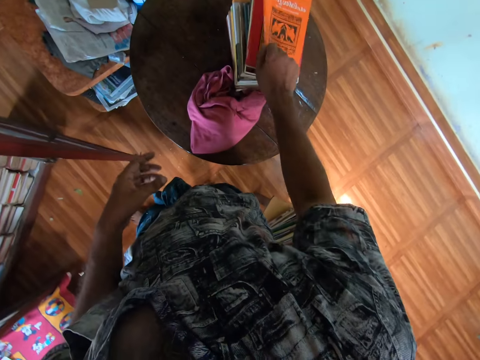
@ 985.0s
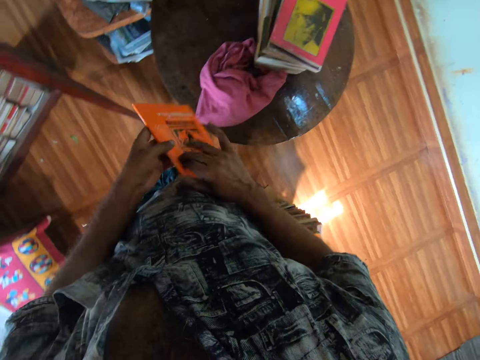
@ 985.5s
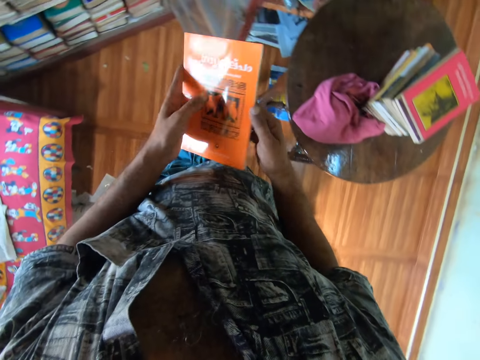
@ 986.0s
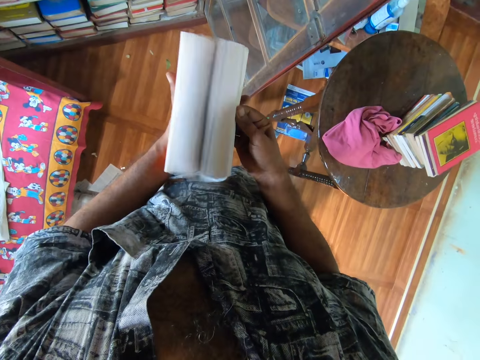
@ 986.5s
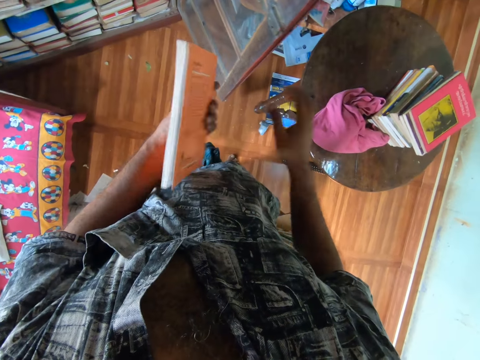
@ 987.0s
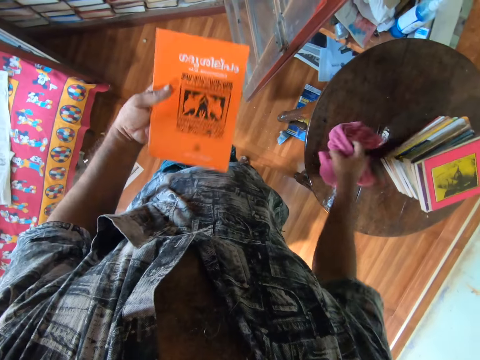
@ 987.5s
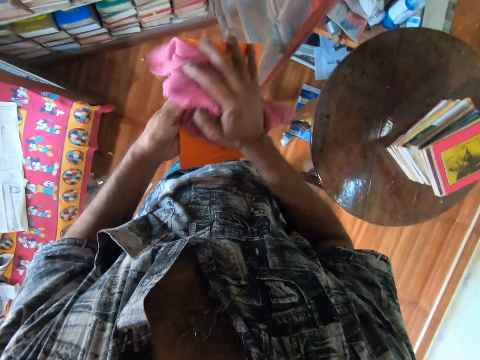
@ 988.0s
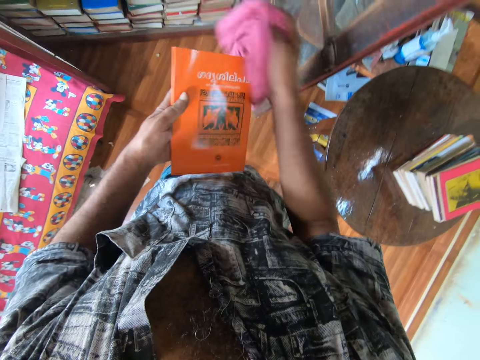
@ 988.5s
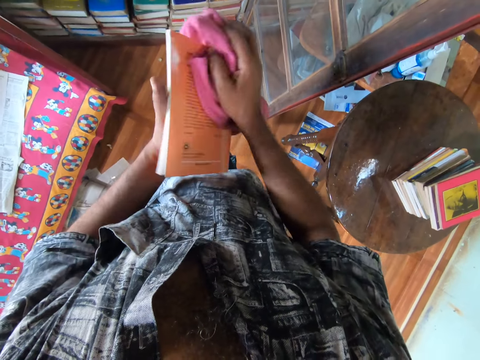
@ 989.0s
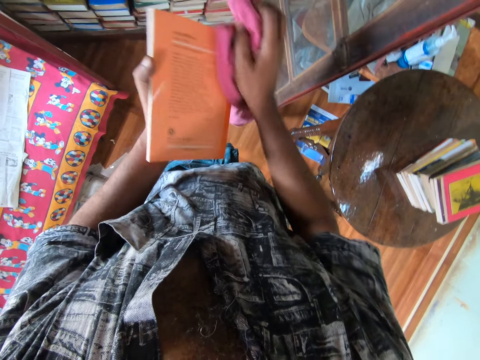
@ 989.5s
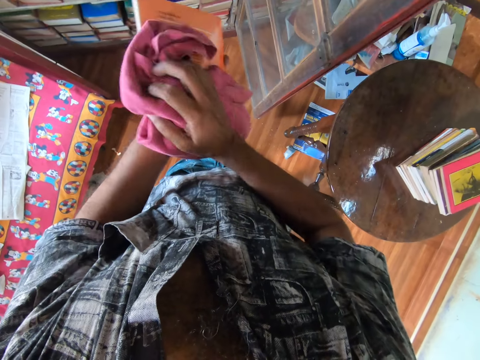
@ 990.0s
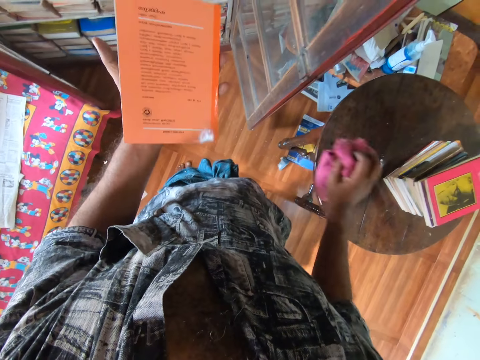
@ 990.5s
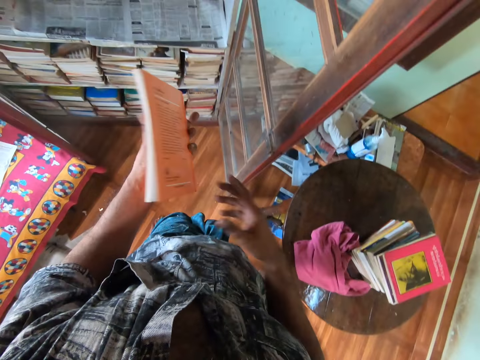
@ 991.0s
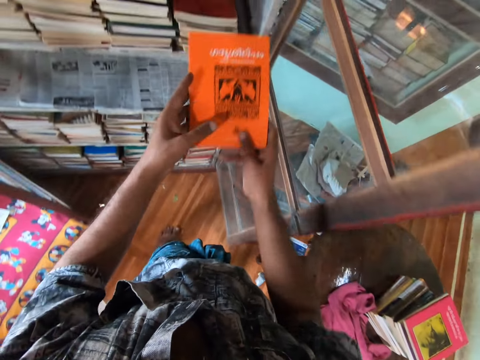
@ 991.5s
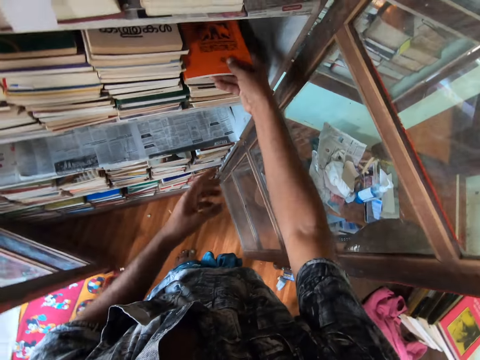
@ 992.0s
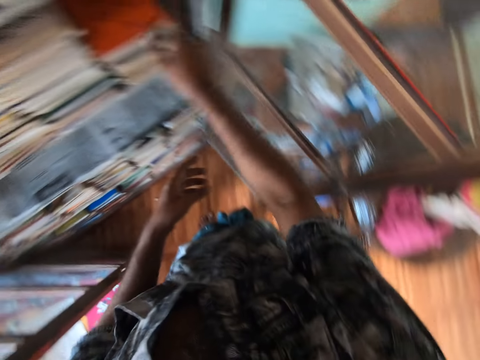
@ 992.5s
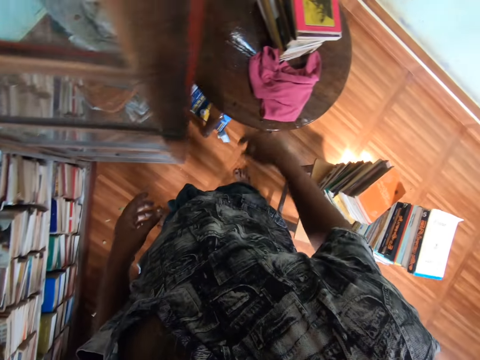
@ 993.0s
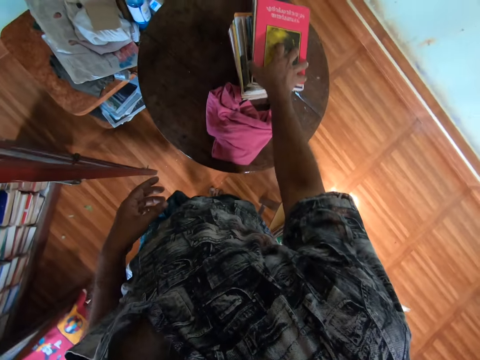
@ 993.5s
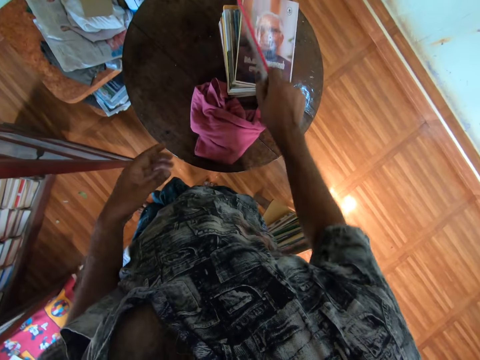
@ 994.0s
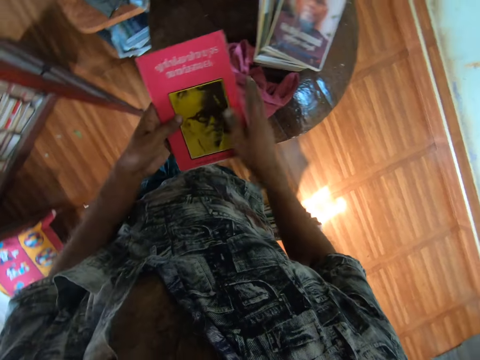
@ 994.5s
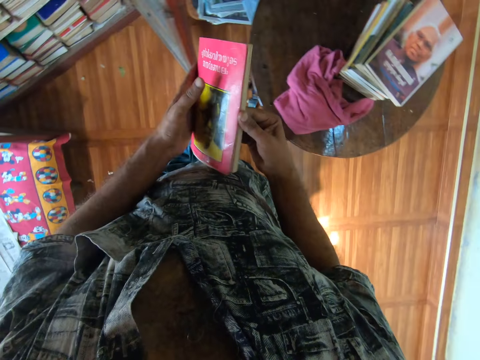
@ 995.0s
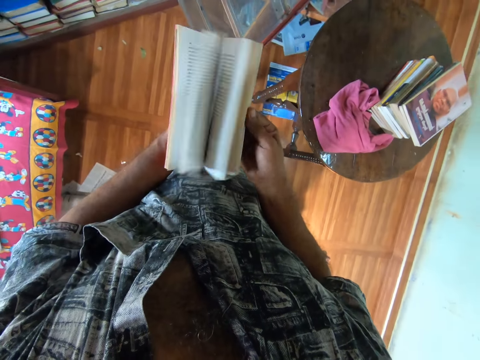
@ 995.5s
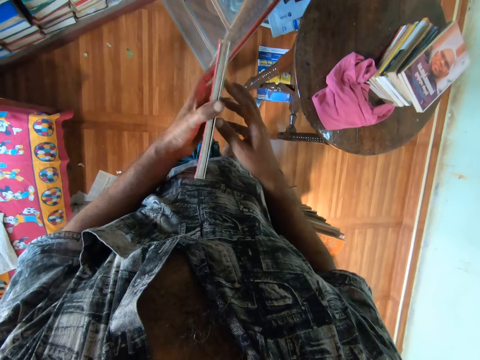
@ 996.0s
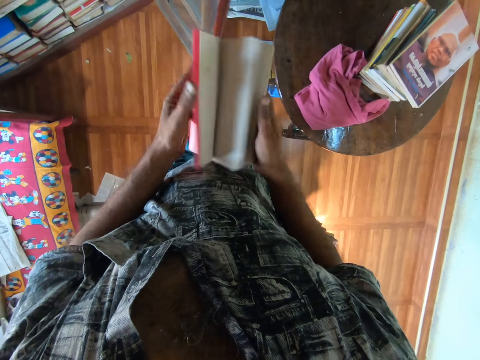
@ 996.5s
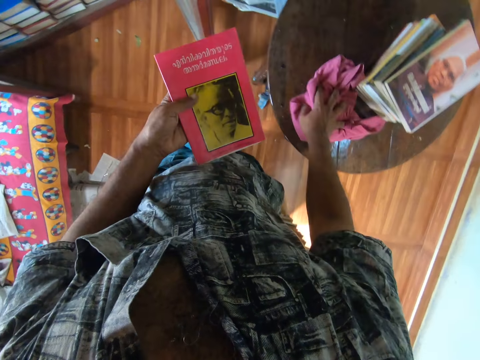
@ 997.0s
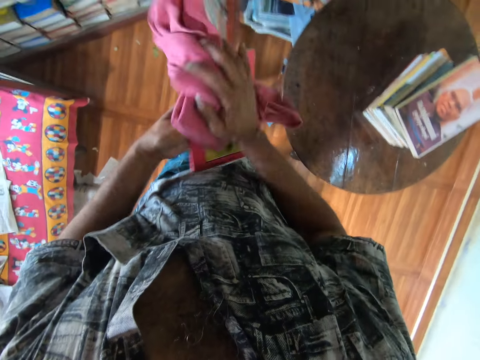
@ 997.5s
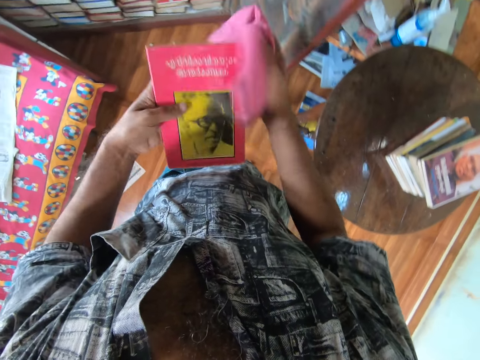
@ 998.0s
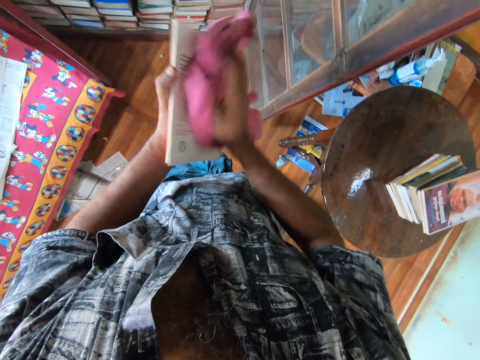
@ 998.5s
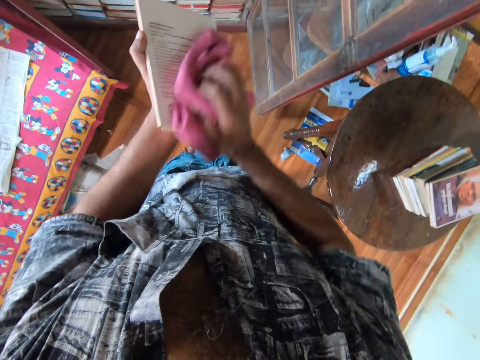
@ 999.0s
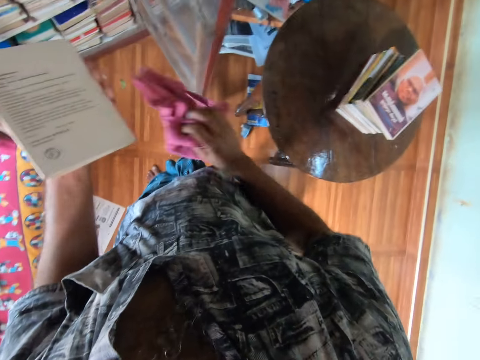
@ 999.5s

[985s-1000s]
The camera wearer picks up a book from the table. They peruse the book. They open the book with both hands. They pick up a towel from the table. They wipe the book with the towel. They put the towel on the table. They put the book in the bookshelf. They pick up a book from the table. They peruse the book. They open the book with both hands. They pick up the towel from the table. They wipe the book with the towel.

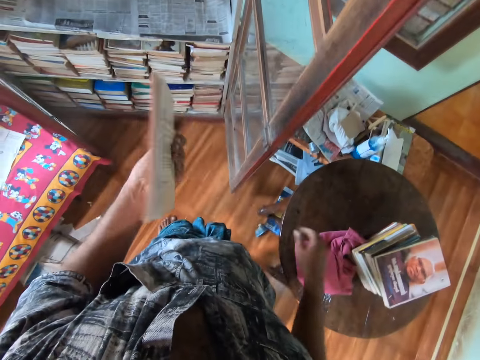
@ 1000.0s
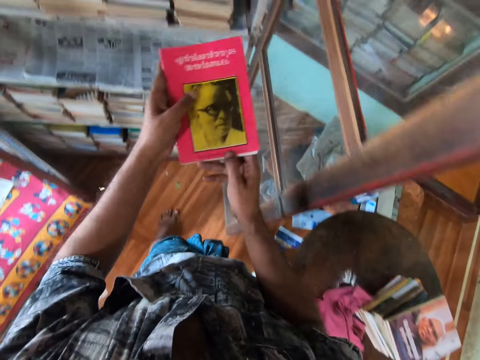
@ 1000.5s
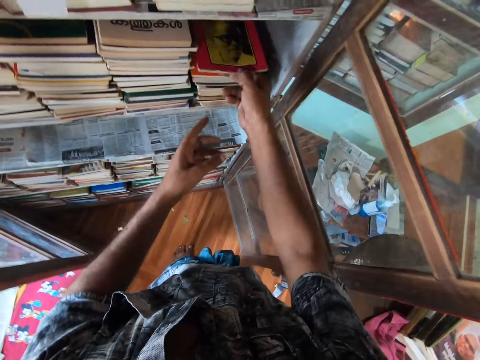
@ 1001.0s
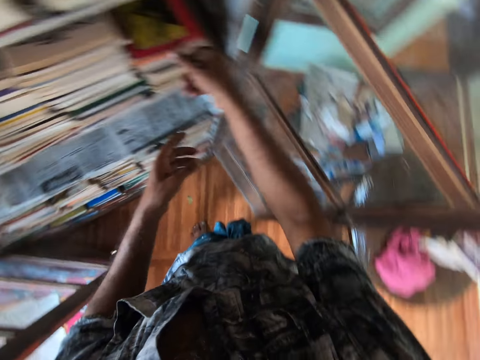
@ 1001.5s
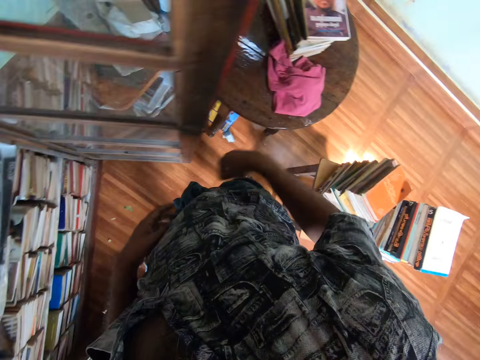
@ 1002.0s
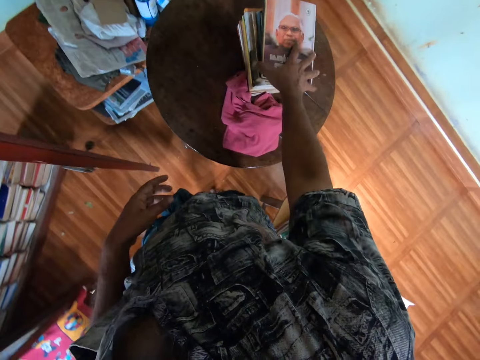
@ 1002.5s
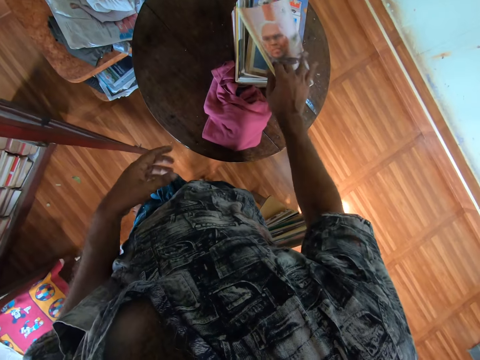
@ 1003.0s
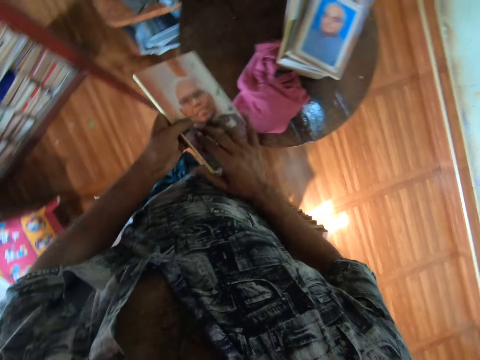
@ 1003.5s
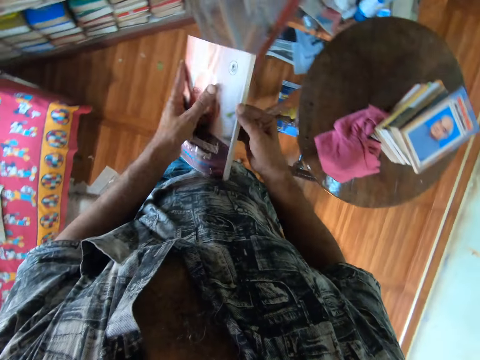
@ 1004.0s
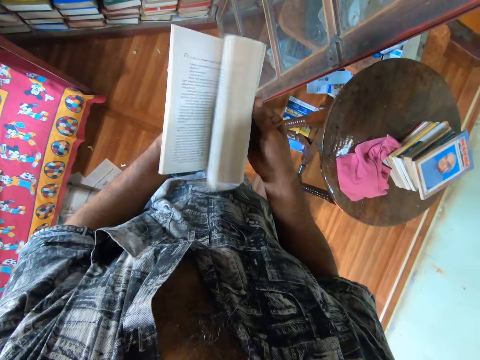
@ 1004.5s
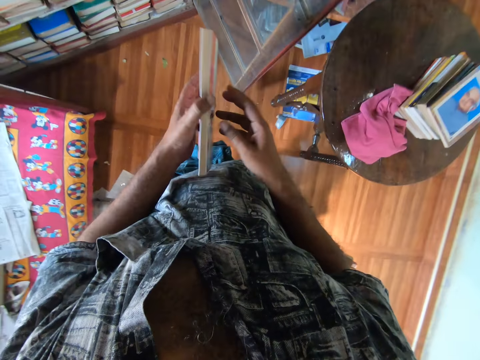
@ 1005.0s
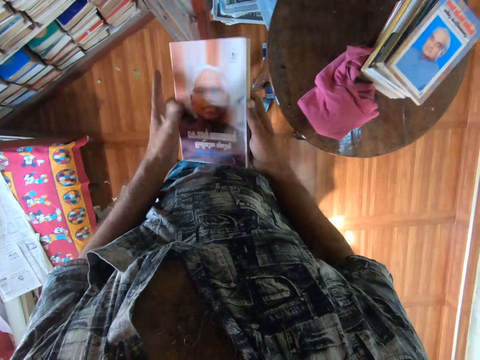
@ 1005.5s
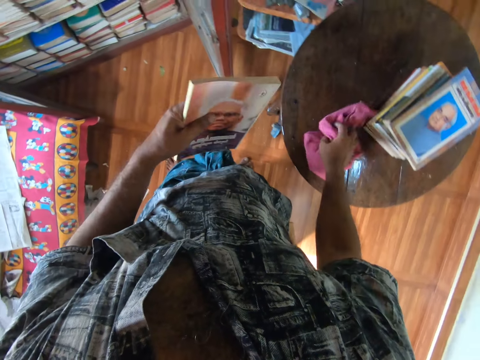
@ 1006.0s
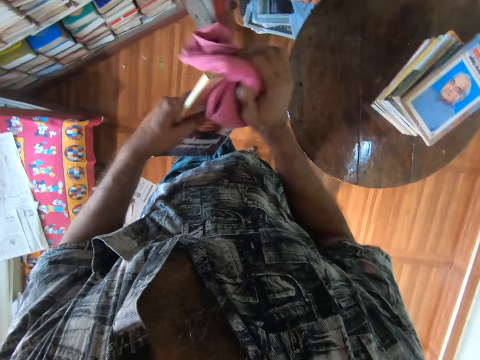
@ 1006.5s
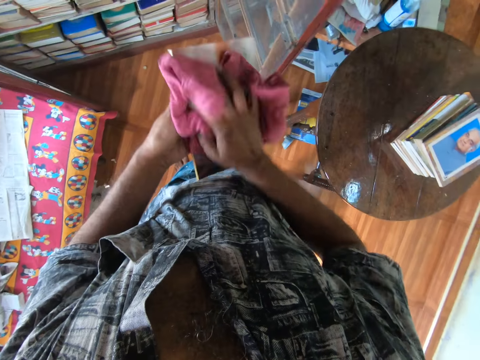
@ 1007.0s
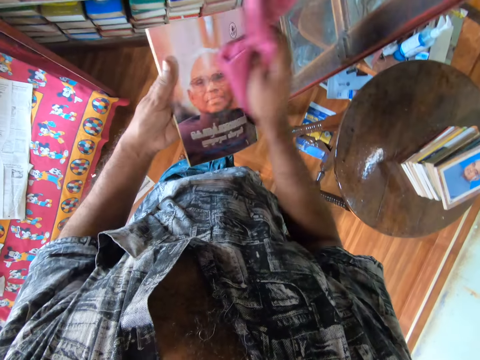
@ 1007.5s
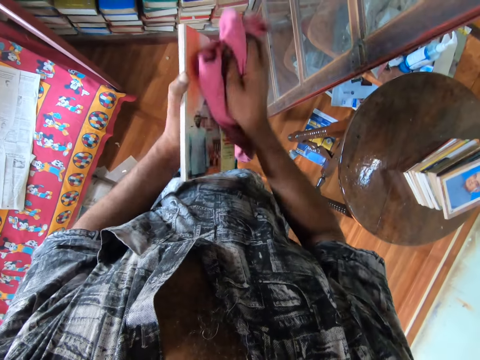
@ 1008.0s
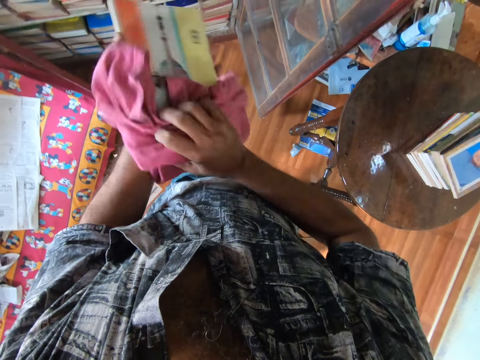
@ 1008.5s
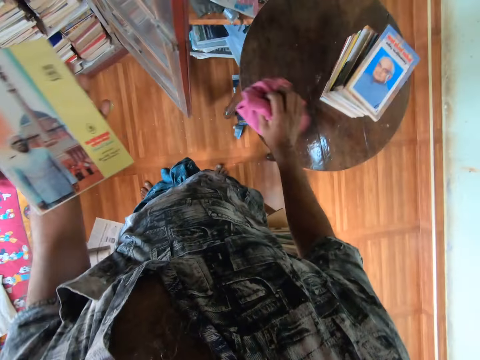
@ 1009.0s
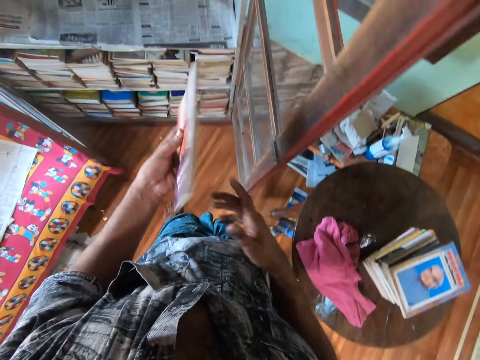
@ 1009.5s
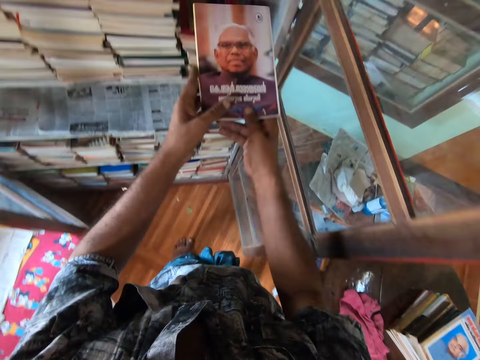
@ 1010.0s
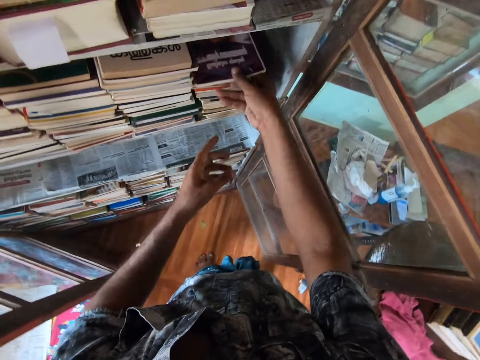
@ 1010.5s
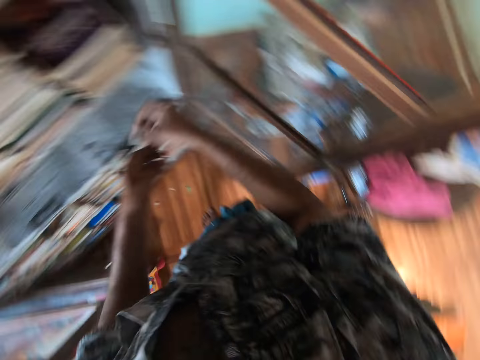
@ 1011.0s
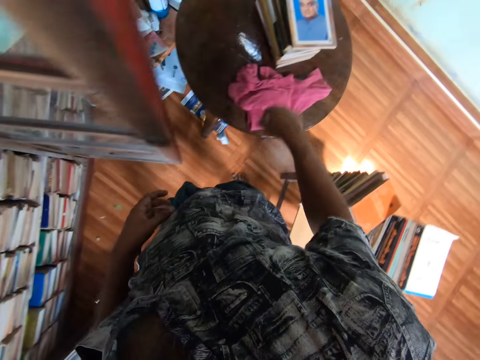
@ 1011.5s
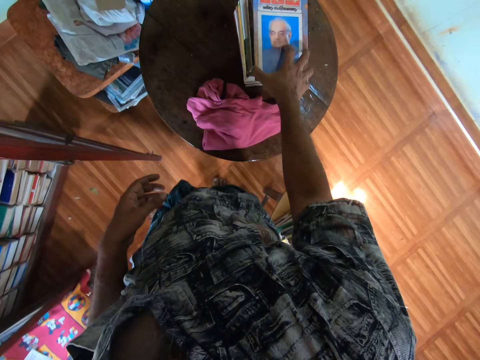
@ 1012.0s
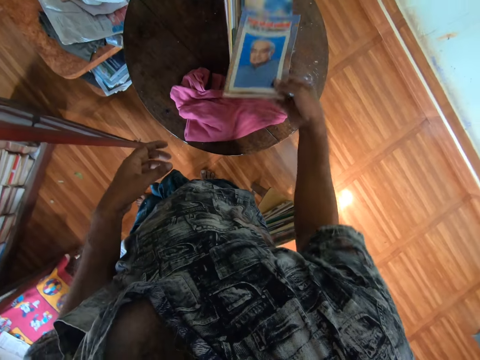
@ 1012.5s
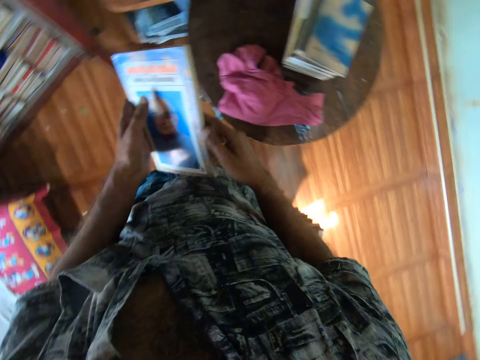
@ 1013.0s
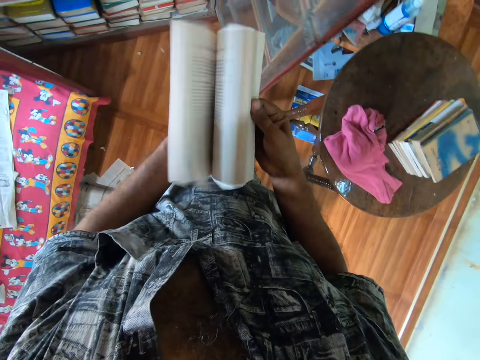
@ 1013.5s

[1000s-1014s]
The camera wearer puts the towel on the table. They put the book in the bookshelf. They pick up a book from the table. They open the book with both hands. They peruse the book. They pick up the towel from the table. They wipe the book with the towel. They put the towel on the table. They put the book in the bookshelf. They pick up a book from the table.
